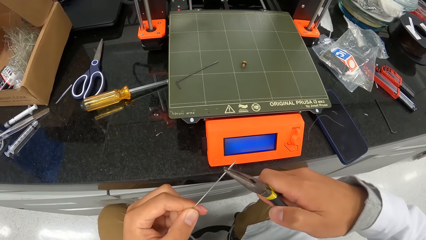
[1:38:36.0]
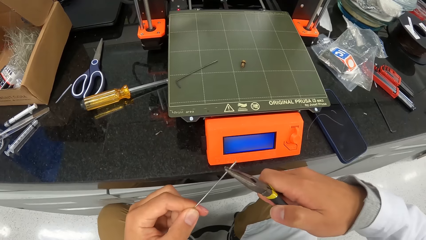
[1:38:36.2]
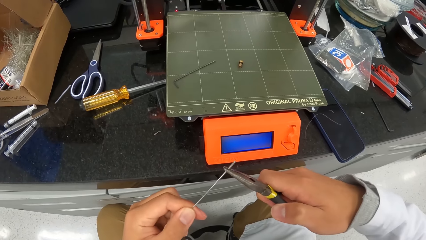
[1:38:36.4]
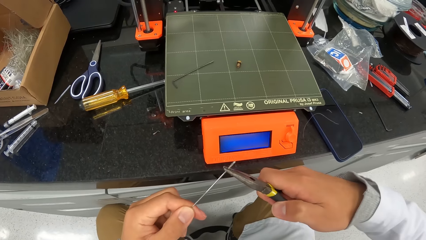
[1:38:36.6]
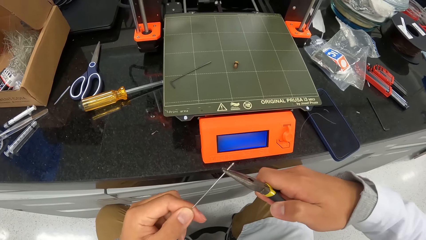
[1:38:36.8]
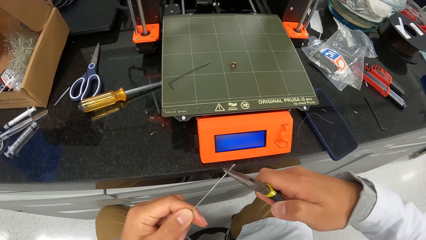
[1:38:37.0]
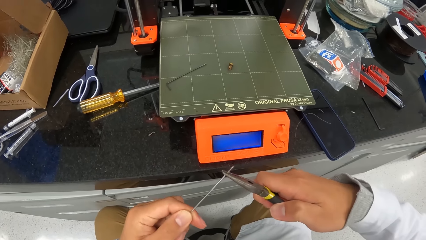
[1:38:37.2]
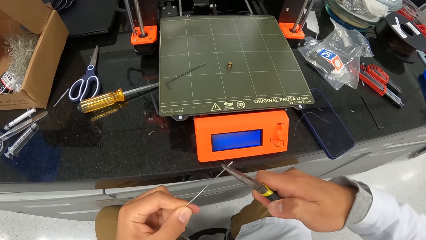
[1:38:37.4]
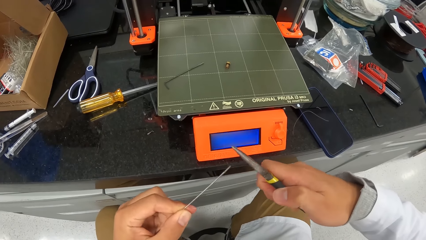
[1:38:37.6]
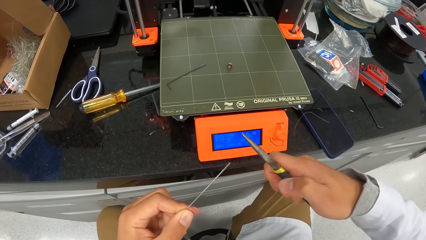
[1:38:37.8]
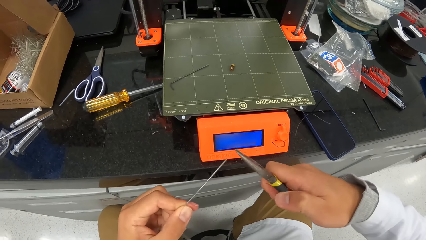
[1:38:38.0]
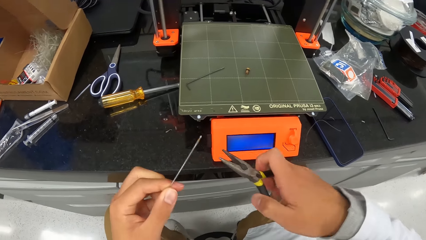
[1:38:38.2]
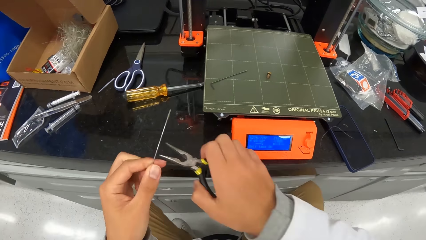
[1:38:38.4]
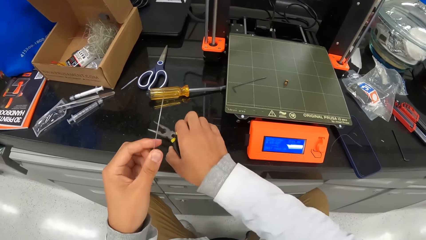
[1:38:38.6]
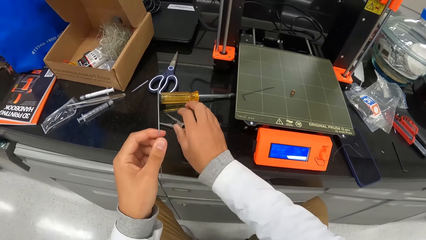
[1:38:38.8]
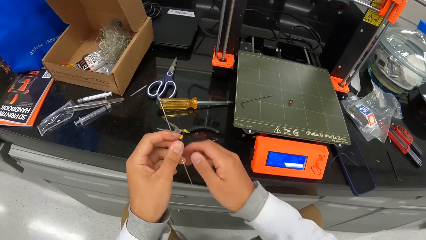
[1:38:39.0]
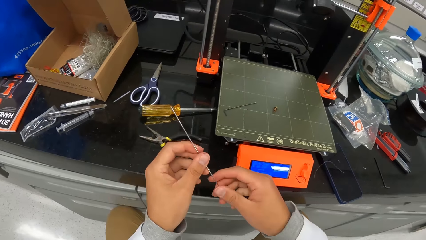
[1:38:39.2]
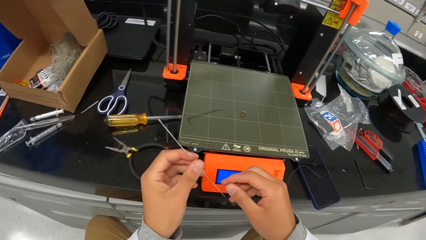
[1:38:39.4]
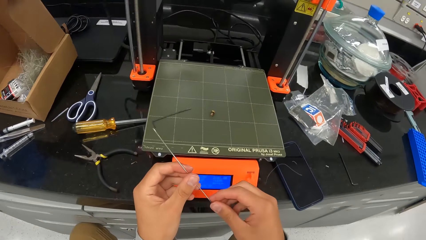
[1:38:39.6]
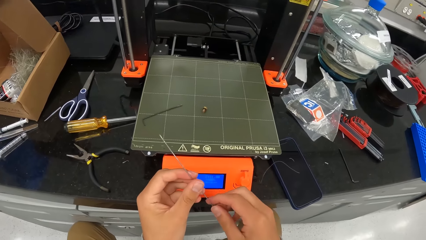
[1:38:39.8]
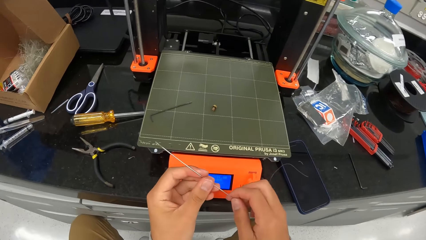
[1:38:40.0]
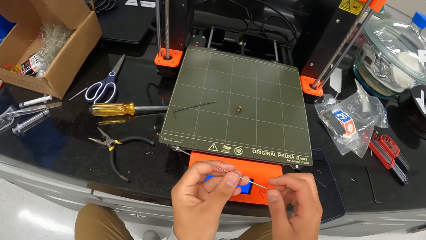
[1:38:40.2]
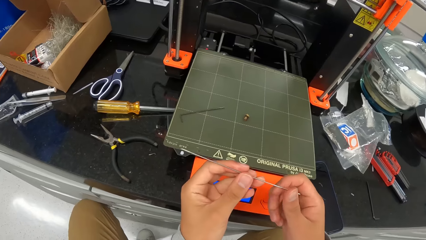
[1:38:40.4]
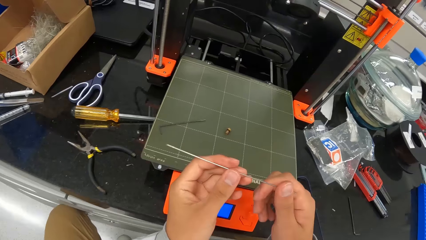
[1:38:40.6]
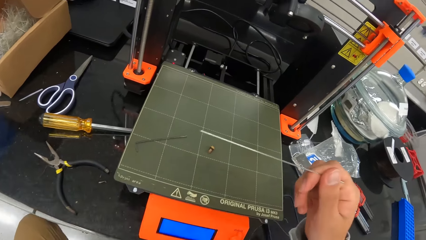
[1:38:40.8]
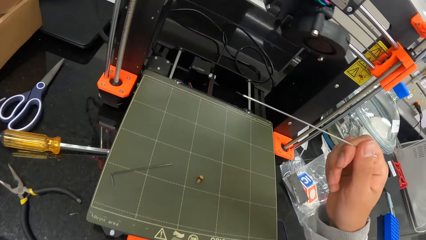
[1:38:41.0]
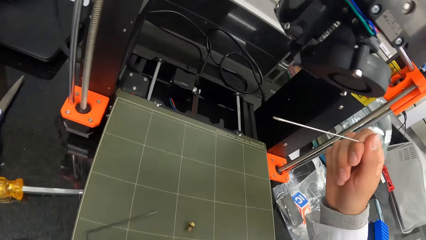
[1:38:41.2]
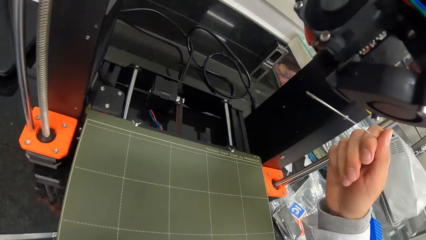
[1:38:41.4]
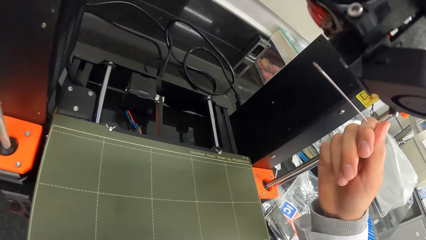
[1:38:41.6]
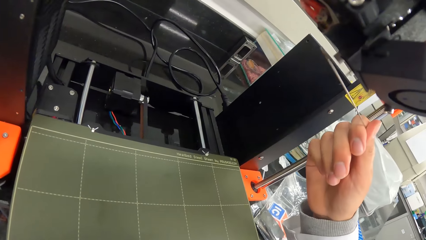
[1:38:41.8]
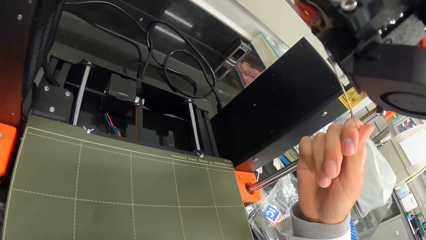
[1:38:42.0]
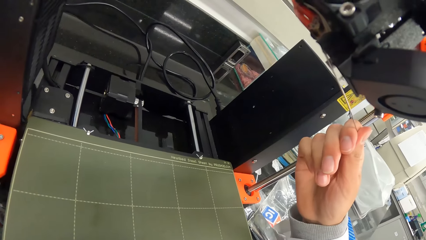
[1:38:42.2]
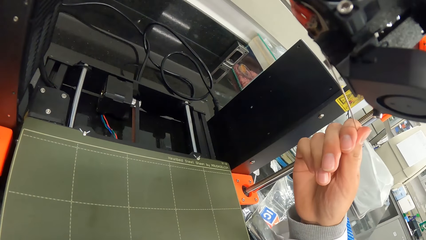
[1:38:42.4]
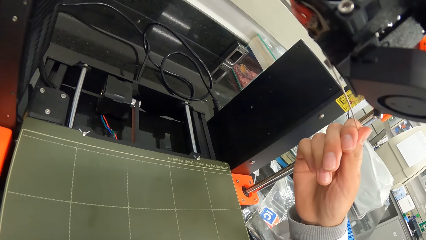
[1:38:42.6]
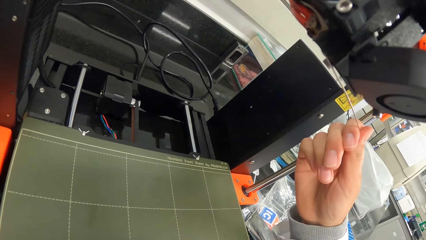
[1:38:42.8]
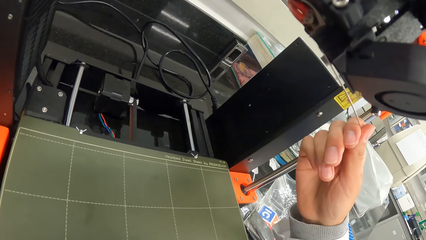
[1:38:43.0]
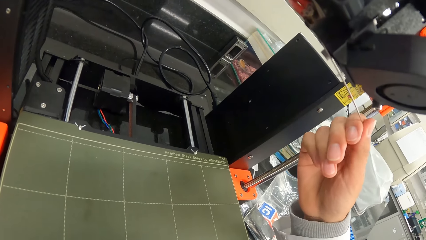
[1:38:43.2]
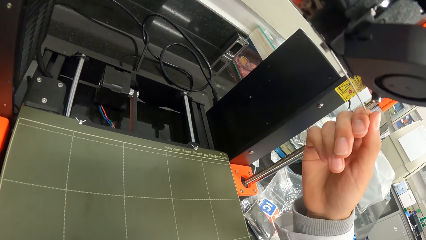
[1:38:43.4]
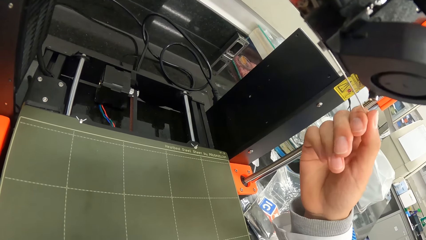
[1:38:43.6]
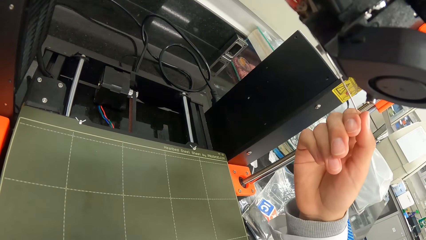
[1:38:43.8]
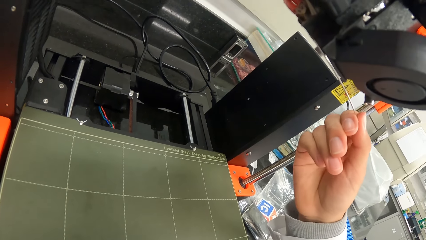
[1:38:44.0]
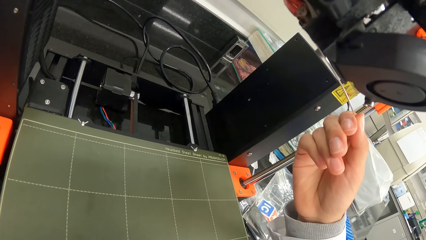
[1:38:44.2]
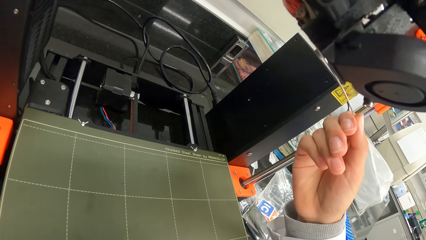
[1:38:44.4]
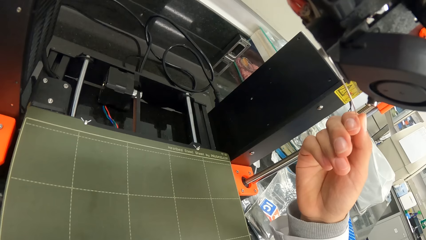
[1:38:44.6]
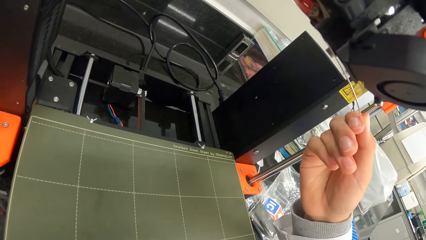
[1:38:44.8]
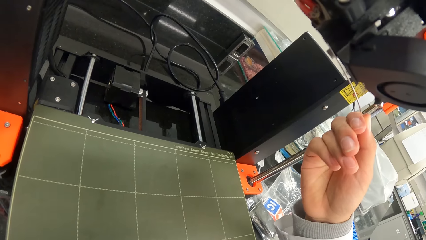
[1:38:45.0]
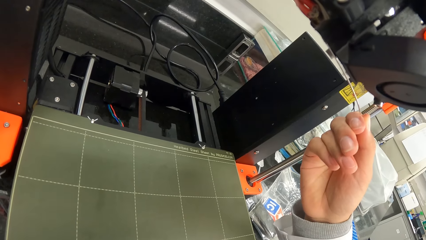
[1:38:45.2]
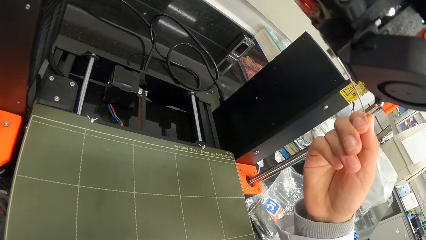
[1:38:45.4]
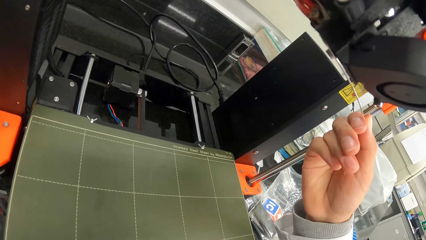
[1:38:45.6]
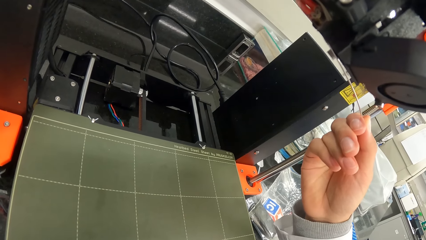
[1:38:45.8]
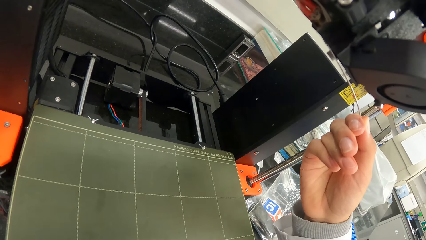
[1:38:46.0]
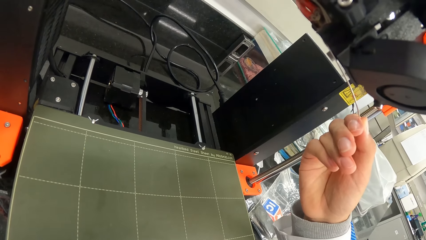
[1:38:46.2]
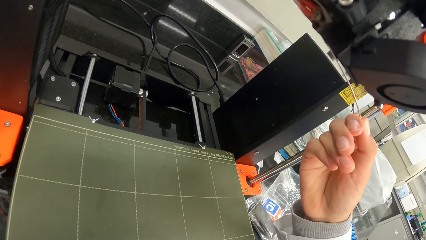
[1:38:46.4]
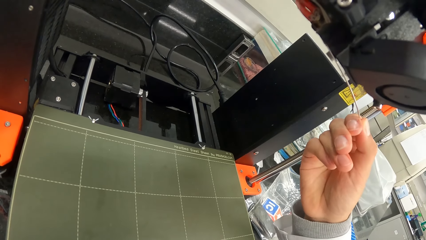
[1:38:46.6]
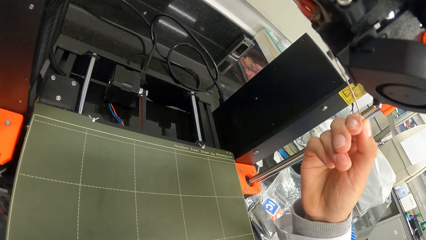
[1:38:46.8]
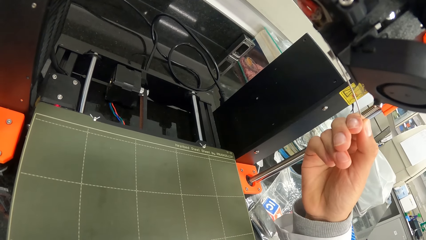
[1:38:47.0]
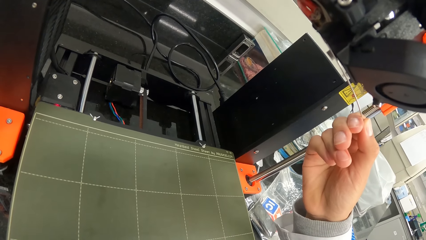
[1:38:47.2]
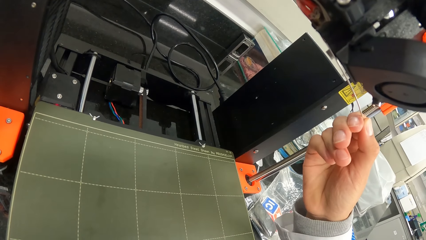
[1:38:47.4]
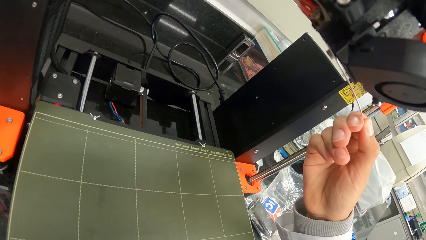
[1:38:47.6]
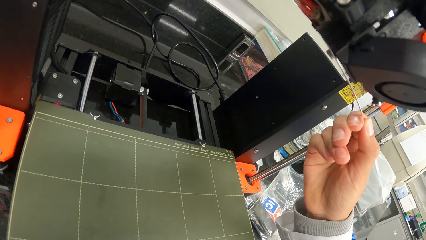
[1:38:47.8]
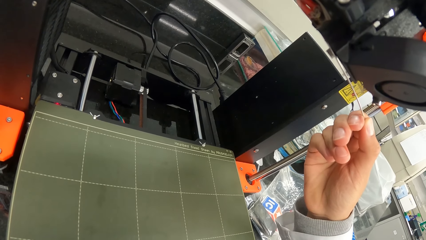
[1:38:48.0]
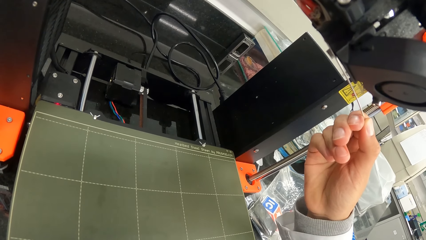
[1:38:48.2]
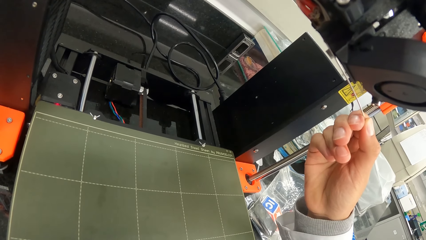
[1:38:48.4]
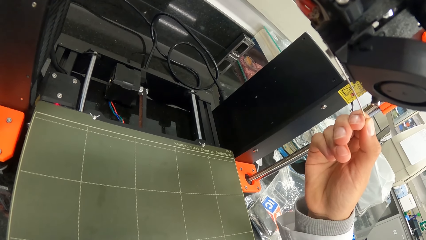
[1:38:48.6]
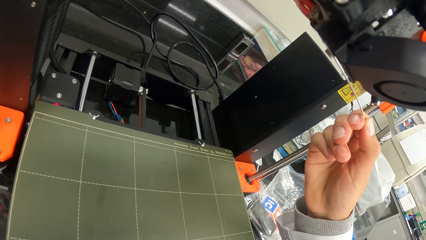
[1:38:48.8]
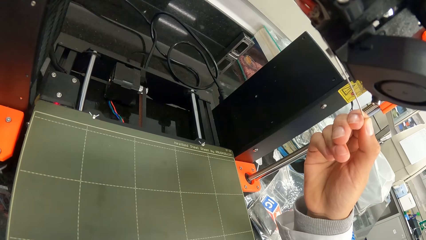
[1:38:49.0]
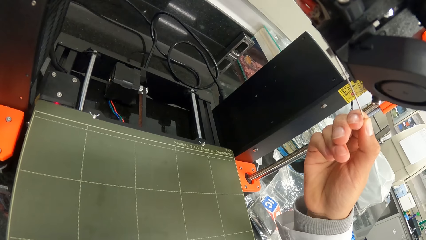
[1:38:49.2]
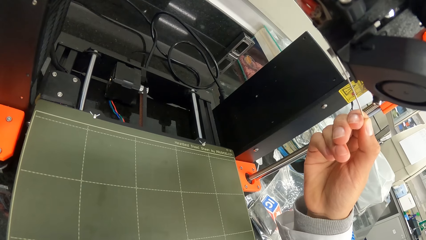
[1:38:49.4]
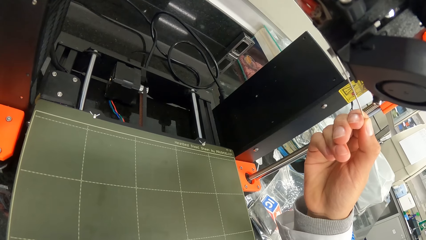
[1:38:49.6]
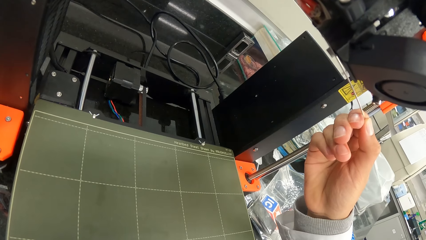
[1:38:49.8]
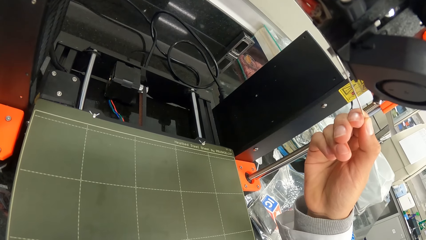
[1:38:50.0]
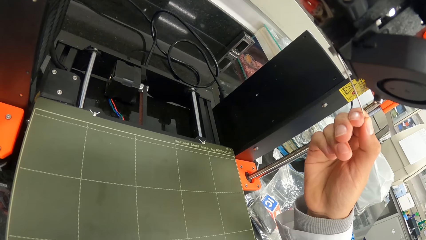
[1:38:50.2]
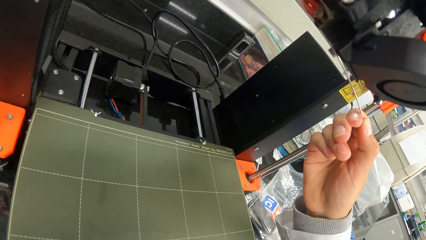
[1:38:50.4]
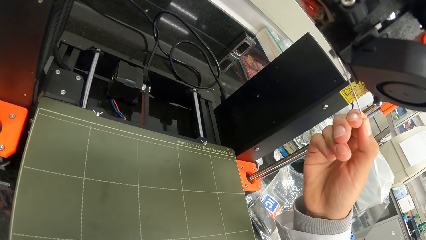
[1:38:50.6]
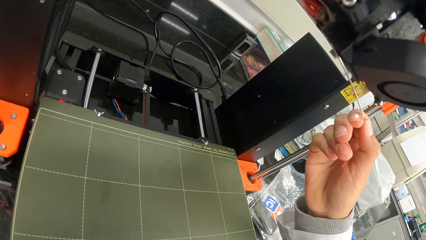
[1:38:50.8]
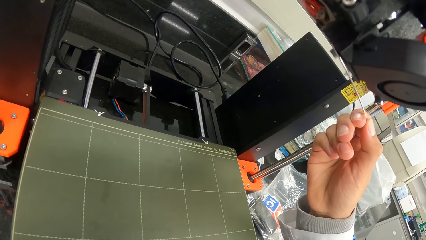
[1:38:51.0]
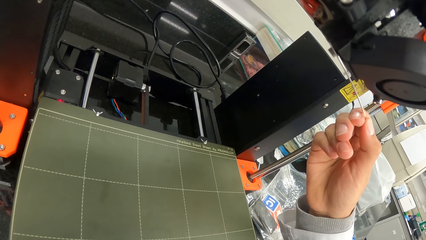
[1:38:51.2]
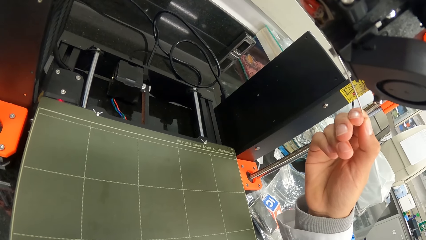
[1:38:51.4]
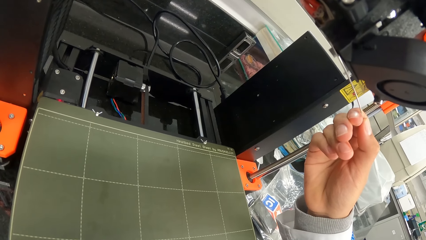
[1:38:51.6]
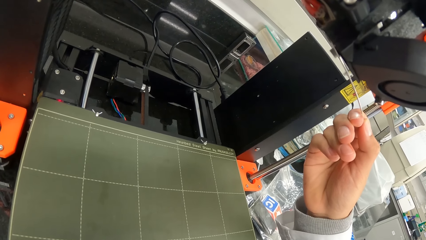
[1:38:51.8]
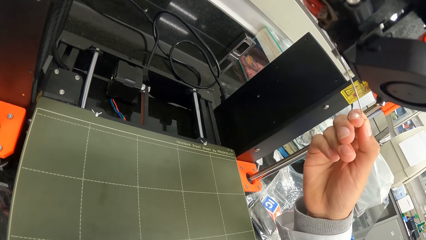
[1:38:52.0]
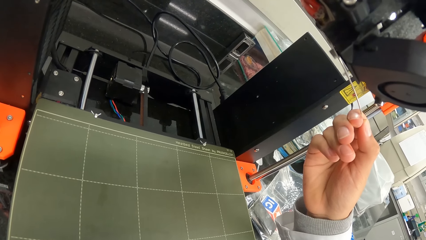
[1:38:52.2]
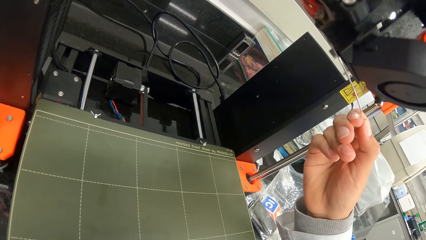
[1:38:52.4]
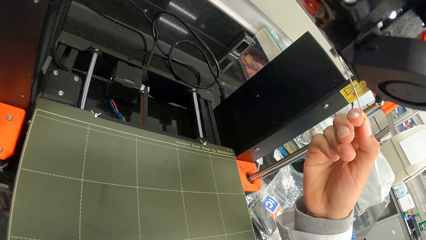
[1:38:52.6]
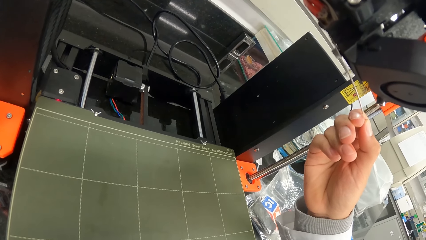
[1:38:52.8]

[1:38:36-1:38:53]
The camera wearer drops the plier on the slab. He holds the wire with both hands. He fixes the hex key wrench into the extruder with his right hand.
